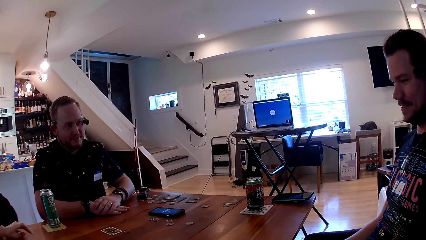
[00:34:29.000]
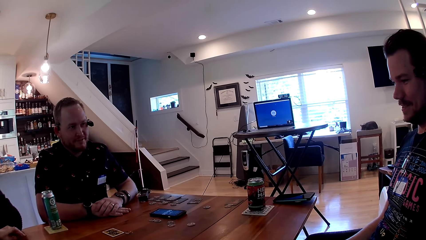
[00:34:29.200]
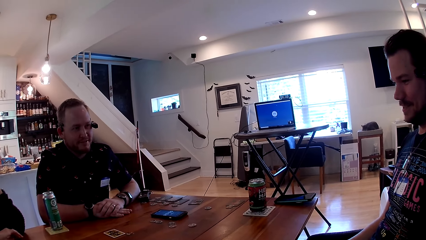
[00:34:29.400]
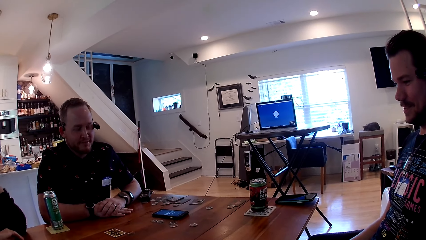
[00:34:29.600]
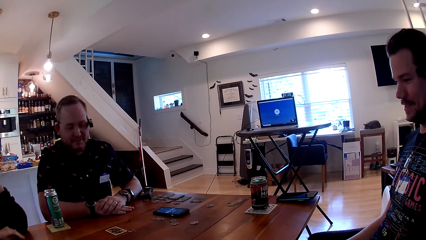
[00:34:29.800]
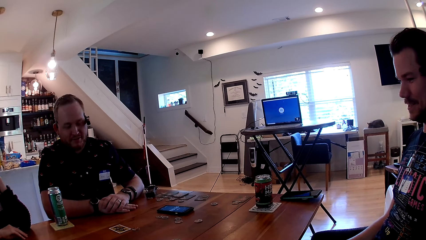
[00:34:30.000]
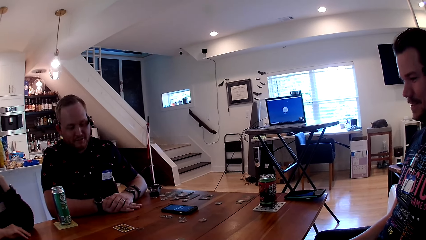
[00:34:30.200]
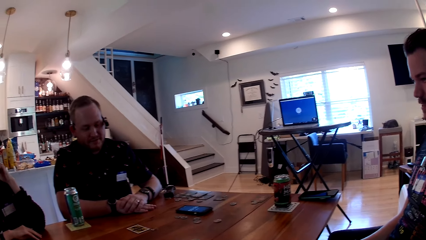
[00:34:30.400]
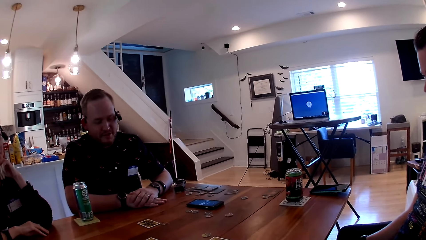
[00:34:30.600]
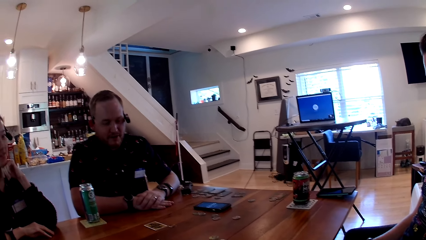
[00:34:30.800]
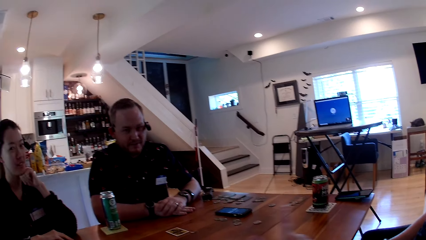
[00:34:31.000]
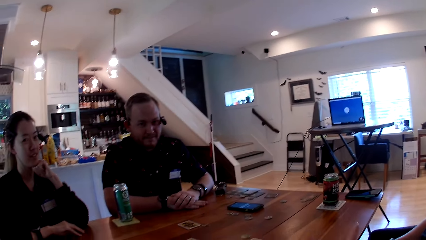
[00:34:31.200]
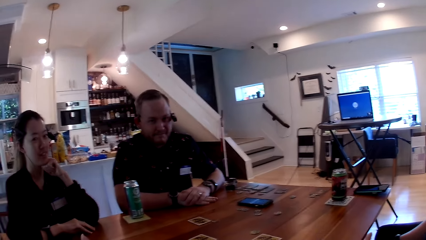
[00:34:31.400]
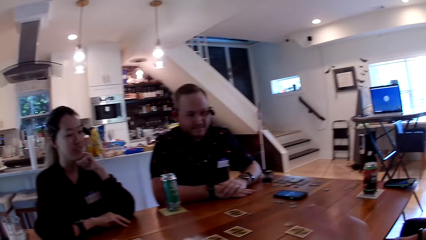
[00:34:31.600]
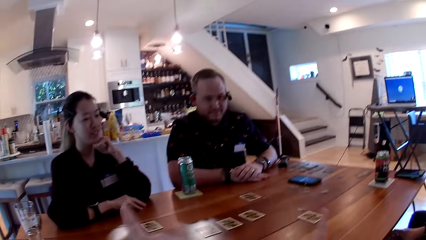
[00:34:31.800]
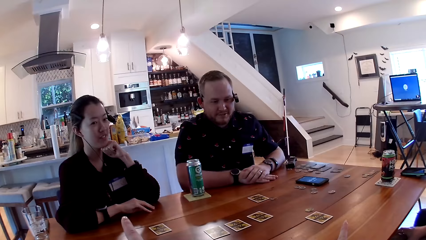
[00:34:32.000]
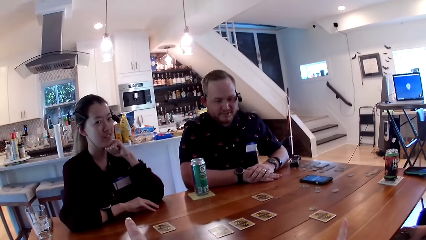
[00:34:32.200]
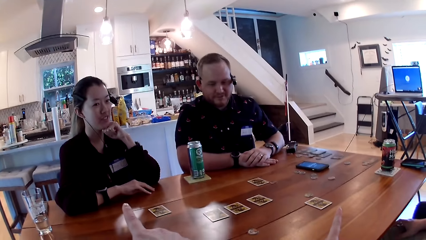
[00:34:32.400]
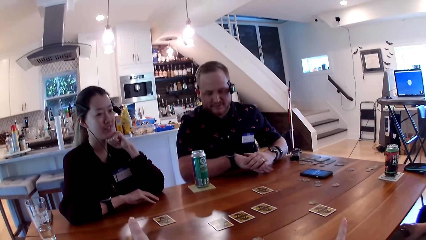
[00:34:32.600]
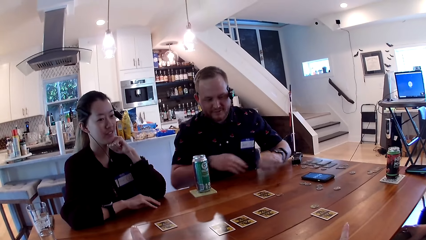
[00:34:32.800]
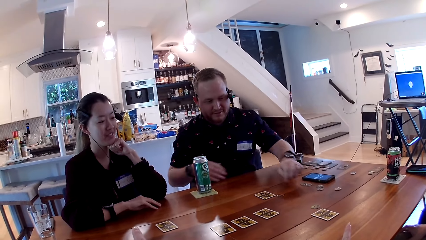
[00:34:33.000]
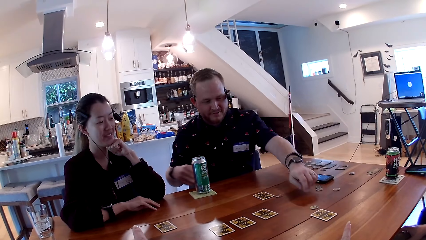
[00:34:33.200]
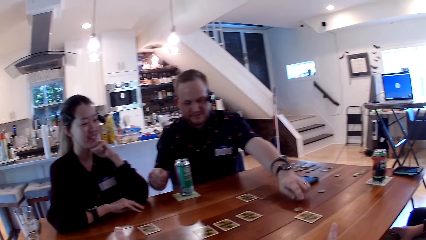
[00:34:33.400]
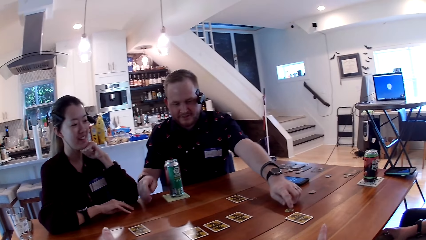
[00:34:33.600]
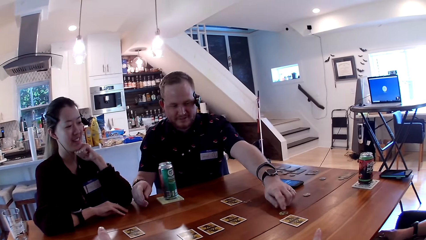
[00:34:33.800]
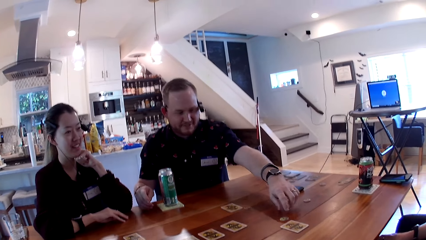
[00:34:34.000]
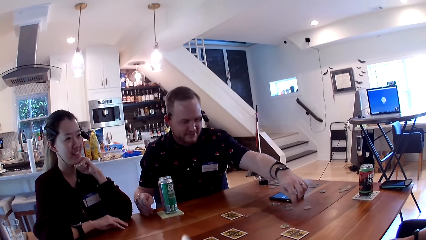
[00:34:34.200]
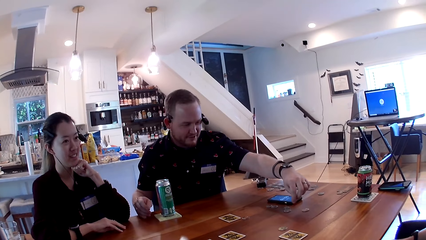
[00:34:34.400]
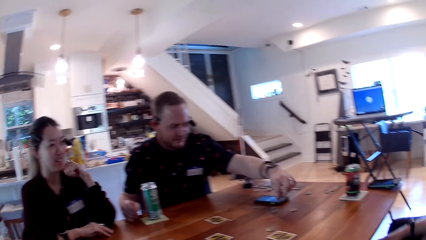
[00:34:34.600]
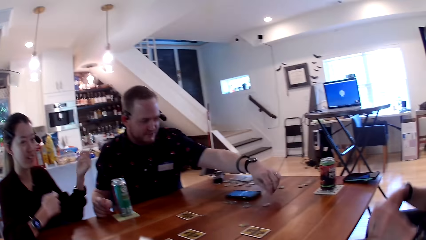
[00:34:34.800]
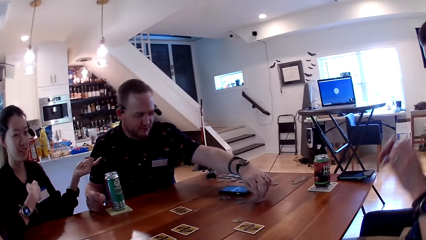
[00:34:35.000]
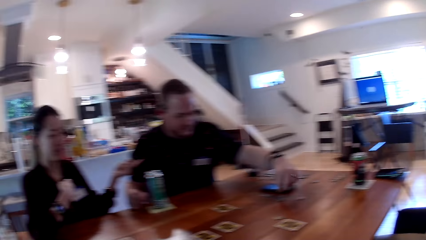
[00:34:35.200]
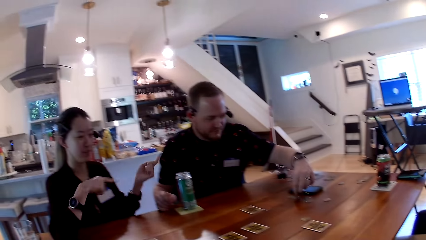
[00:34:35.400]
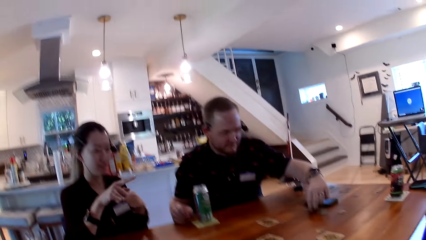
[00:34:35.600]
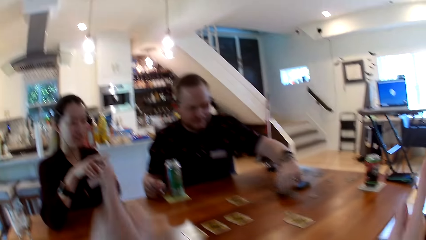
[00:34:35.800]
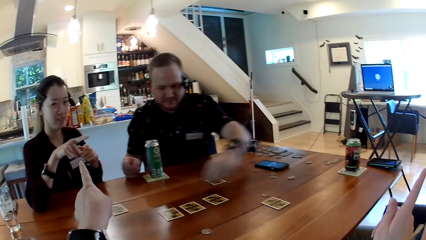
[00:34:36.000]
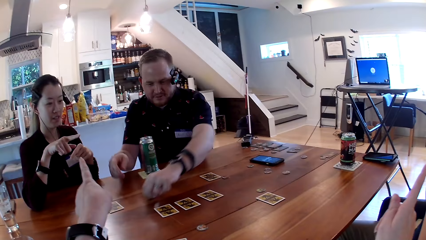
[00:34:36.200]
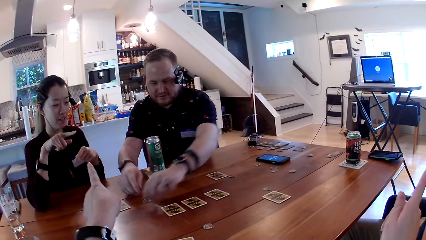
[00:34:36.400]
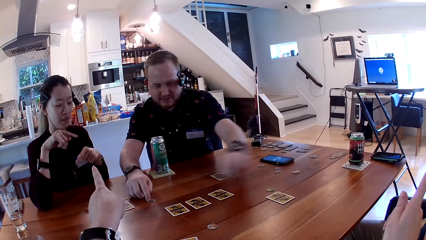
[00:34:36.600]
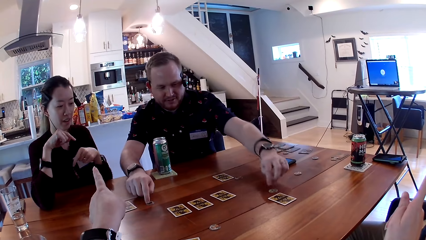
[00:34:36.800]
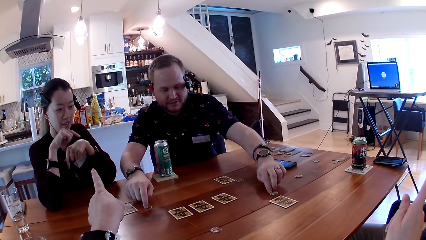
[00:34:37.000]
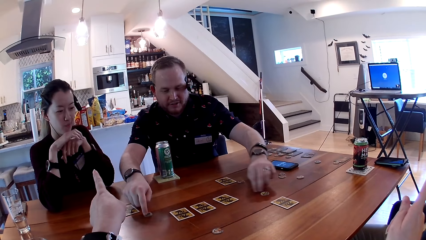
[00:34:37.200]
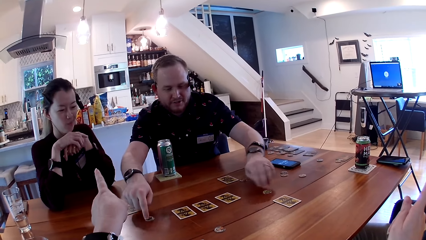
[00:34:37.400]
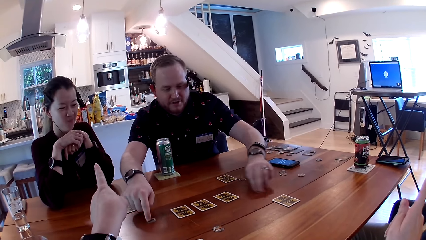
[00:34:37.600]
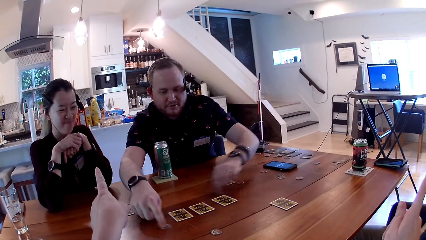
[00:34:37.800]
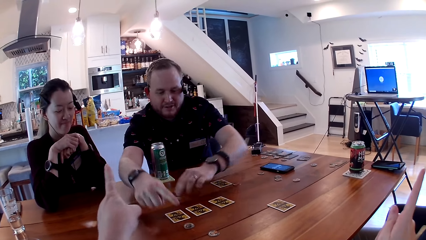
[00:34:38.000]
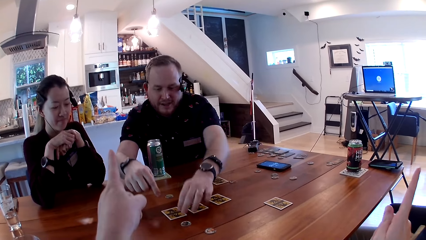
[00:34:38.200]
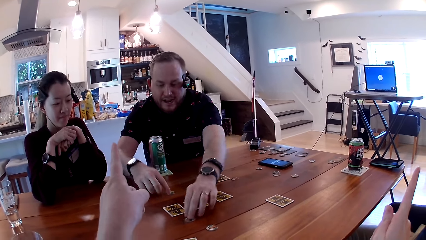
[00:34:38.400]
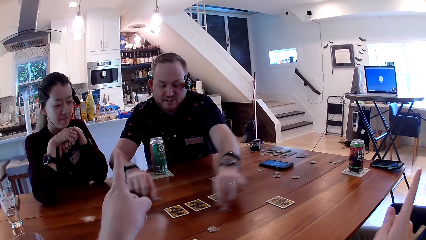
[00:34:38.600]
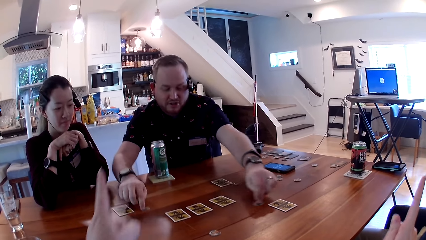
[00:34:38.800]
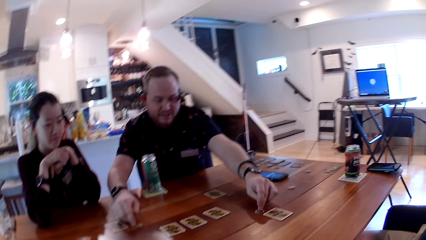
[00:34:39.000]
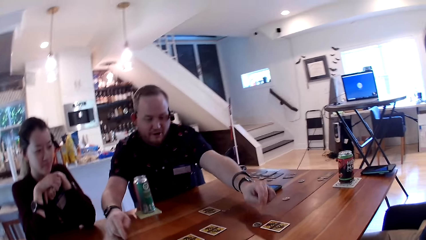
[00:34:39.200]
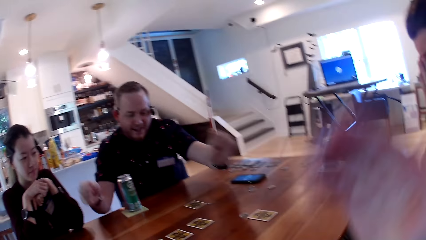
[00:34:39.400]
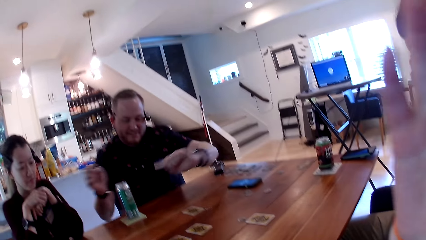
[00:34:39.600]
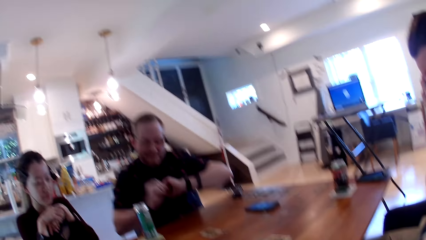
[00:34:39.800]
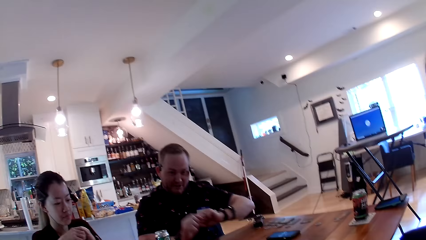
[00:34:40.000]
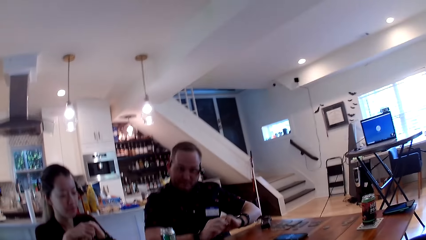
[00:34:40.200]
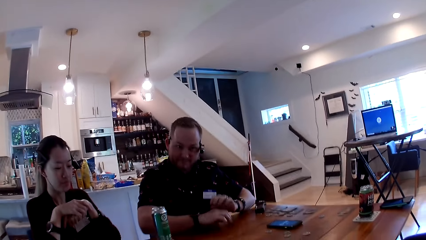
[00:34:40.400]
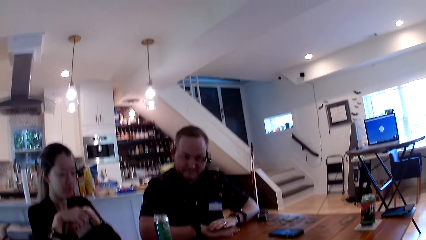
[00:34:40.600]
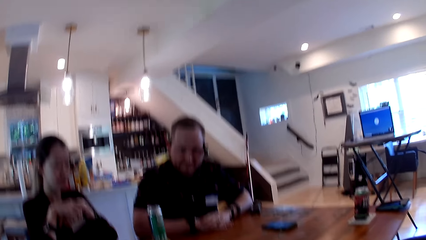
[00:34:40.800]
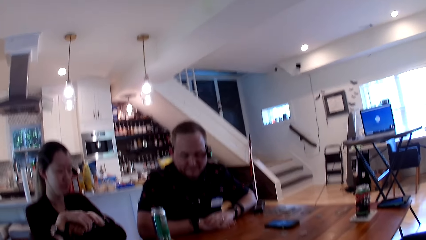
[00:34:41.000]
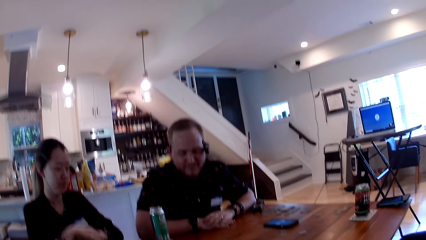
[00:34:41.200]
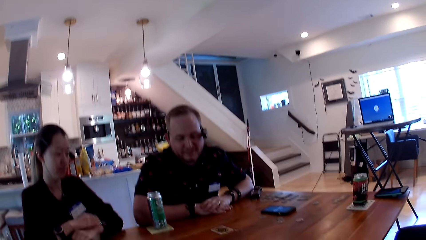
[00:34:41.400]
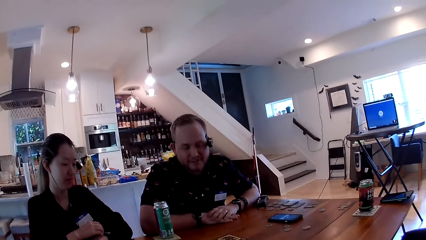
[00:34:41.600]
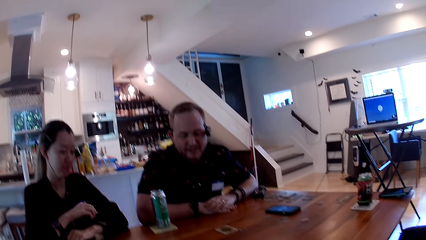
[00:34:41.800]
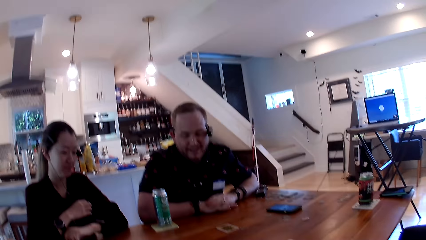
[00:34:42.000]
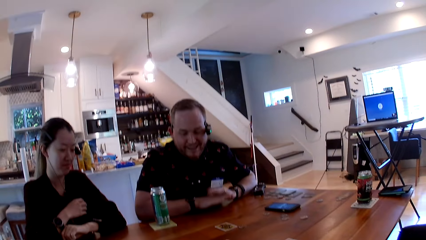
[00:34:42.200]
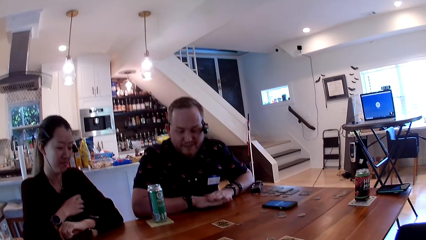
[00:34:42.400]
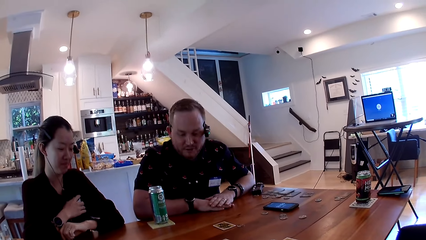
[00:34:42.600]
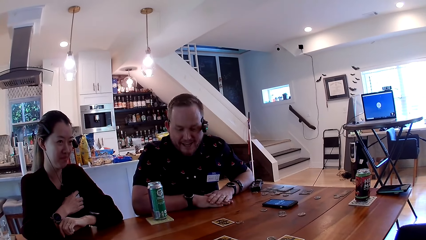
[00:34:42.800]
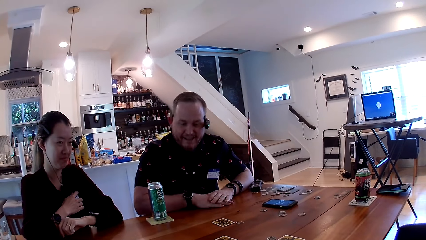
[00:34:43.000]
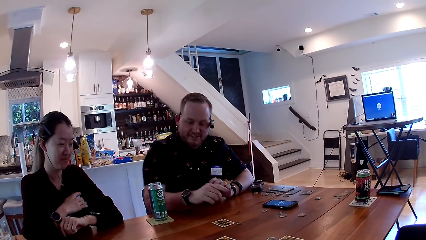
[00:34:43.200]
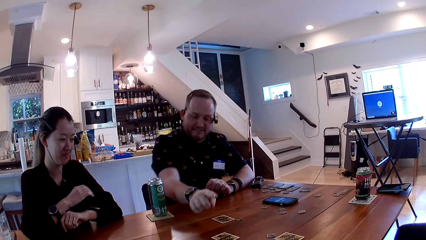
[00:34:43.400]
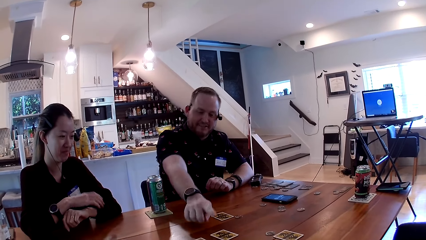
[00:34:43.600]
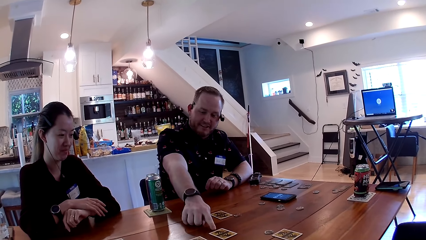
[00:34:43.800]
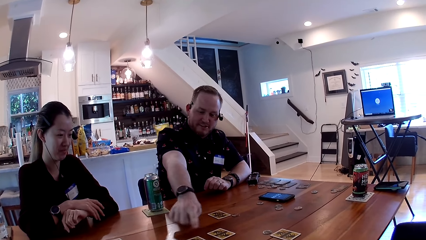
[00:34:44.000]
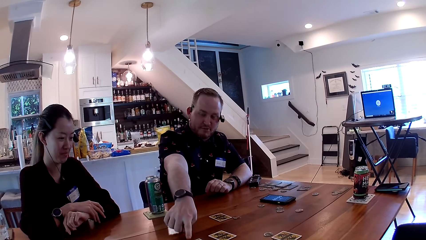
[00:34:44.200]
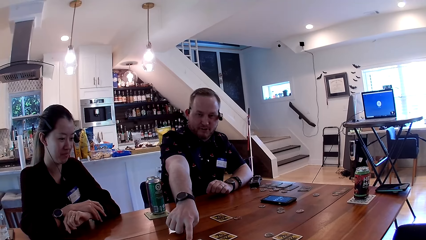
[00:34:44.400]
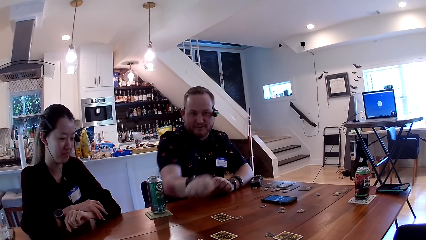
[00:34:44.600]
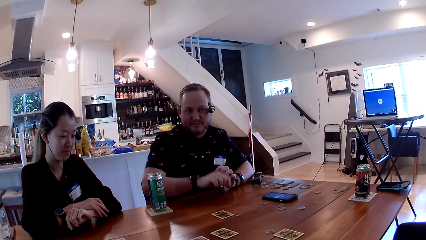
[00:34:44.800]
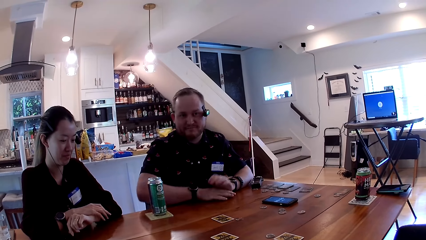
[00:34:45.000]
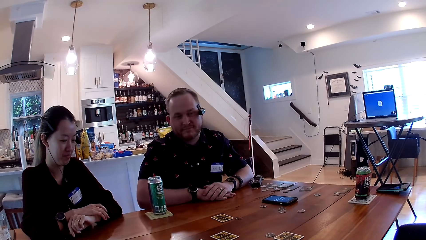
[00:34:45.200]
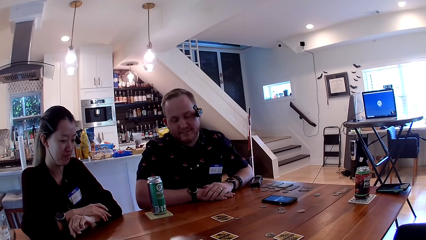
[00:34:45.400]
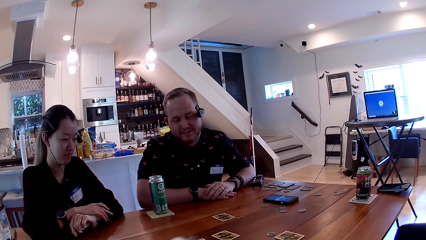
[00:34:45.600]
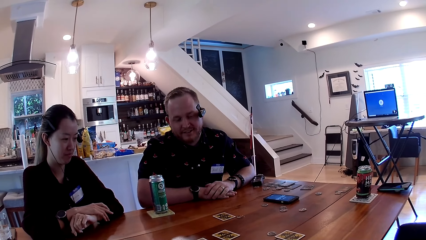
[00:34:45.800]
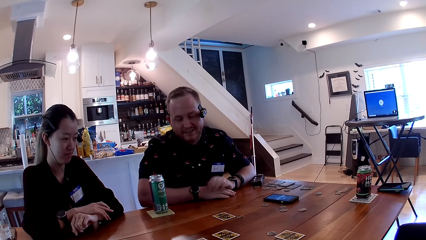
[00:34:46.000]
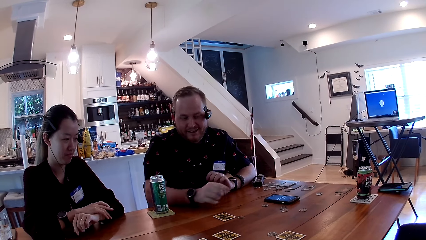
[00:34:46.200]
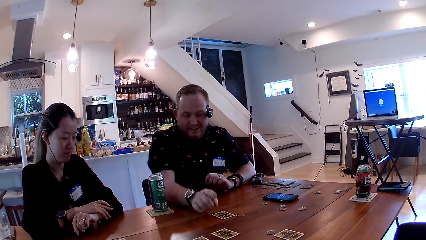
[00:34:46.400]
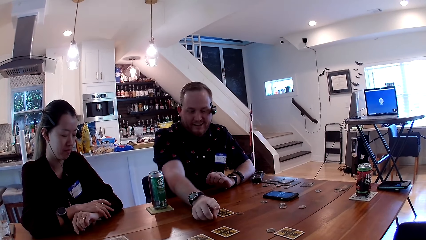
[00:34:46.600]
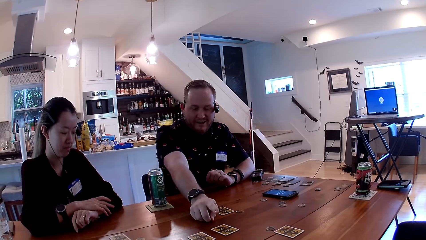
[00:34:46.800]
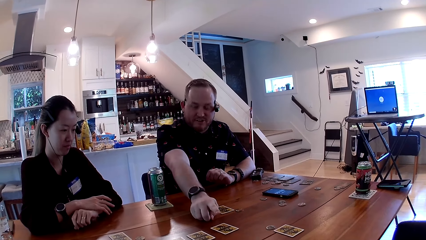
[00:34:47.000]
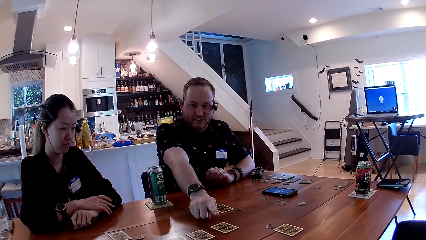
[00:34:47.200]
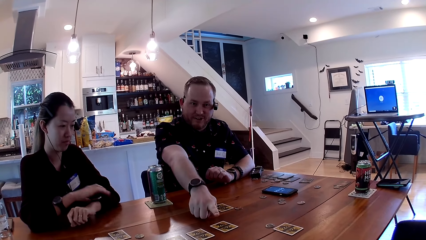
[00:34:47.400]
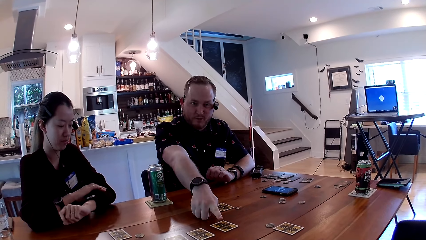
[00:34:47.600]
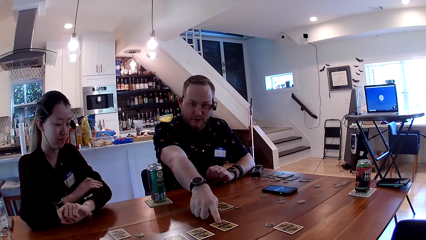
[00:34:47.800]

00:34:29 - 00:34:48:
A man interacts with the camera wearer and another man. The camera wearer interacts with the other man, the first man and a woman. The first man picks up a coin with his left hand, places the coin on the table with his left hand, moves coins on the table with his hands and swaps checkers. The first man talks with the camera wearer. The camera wearer looks around. The first man taps the table with his hands and points at cards on the table with his right hand. The first man talks with the camera wearer.
